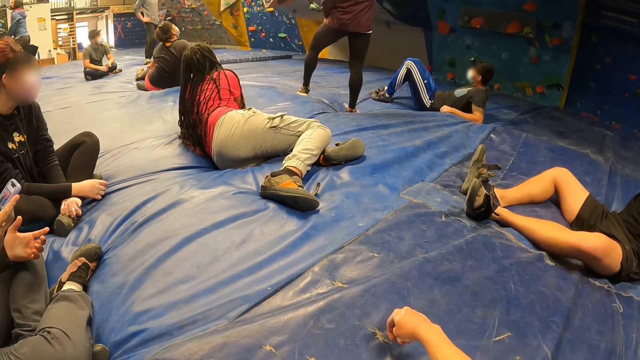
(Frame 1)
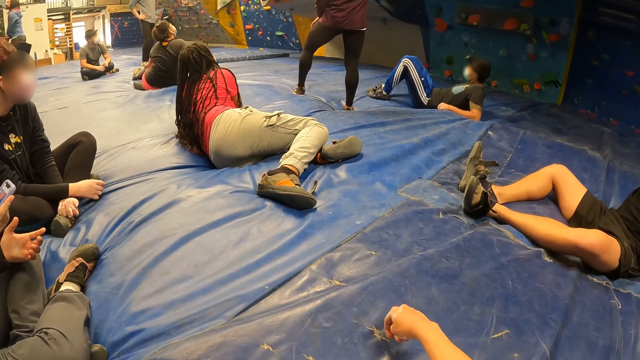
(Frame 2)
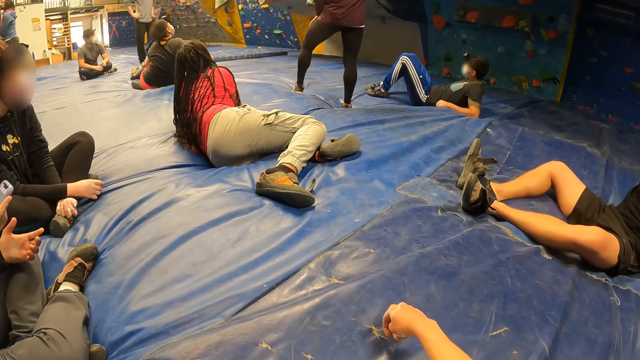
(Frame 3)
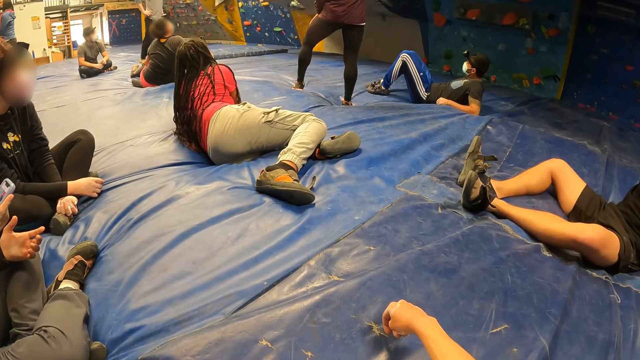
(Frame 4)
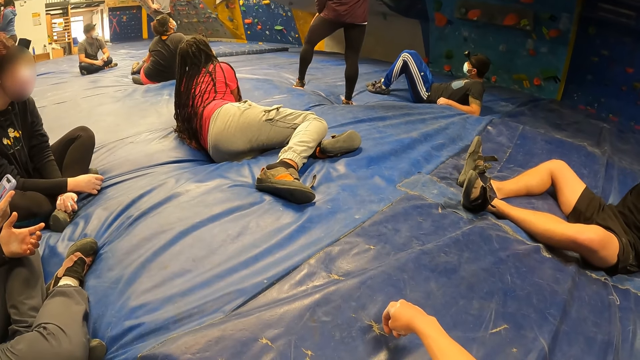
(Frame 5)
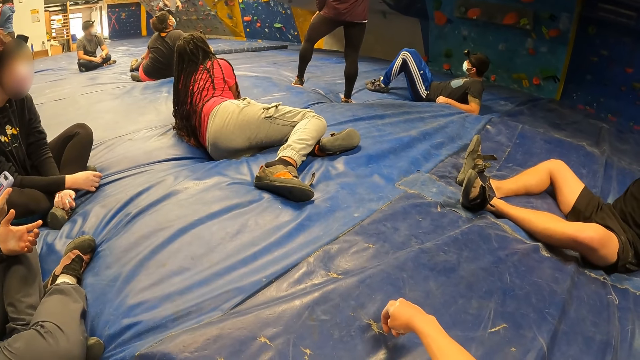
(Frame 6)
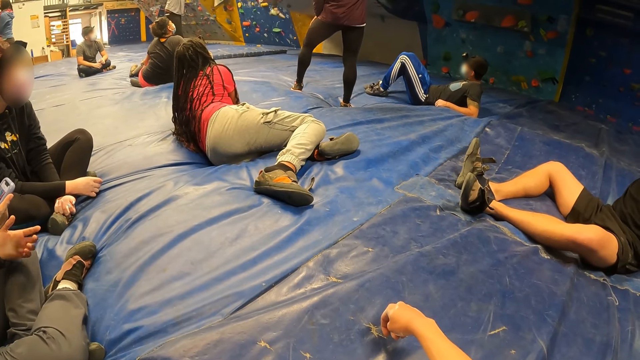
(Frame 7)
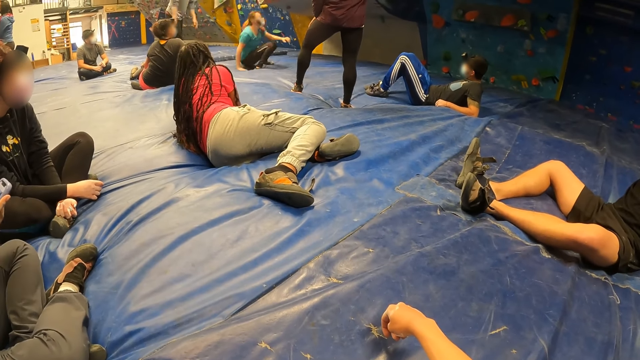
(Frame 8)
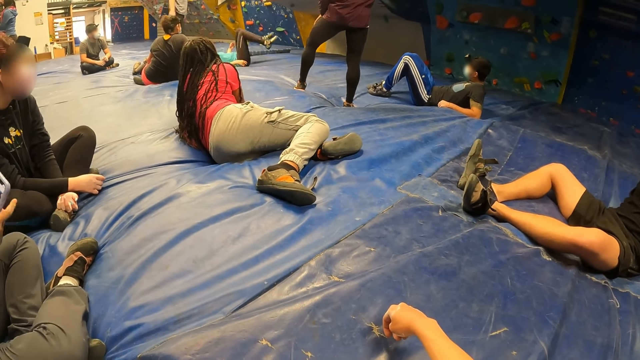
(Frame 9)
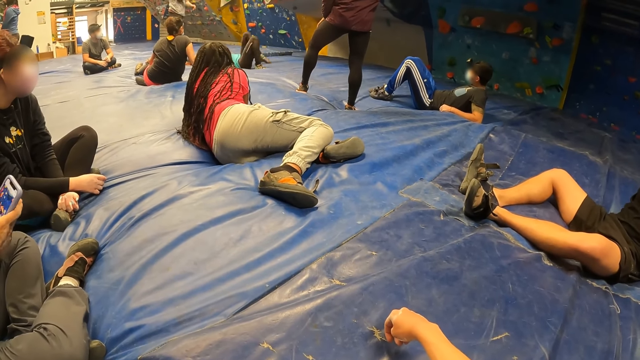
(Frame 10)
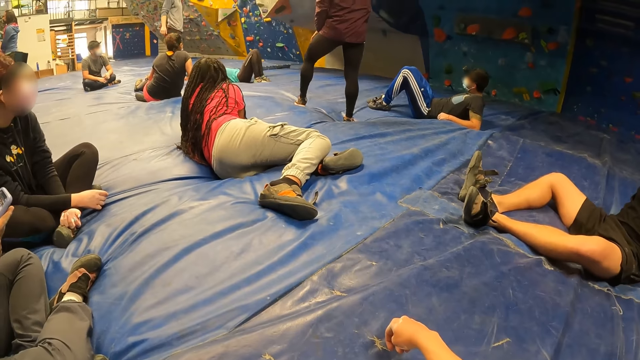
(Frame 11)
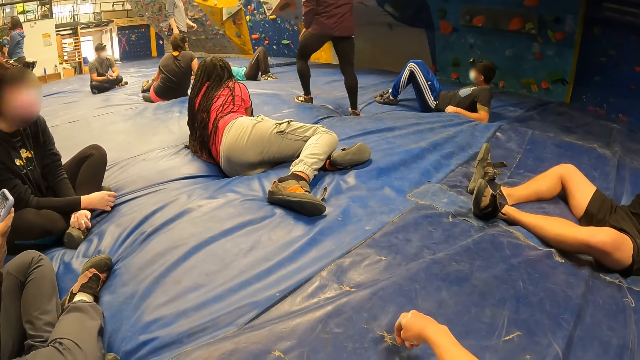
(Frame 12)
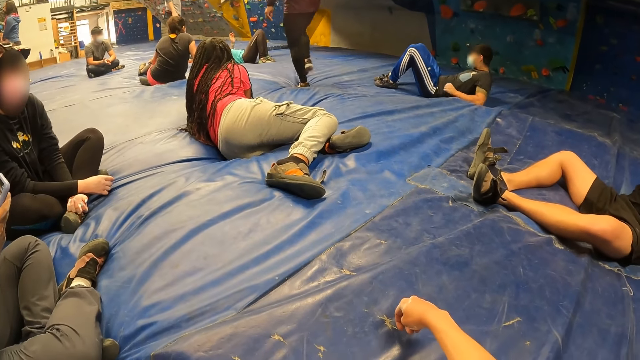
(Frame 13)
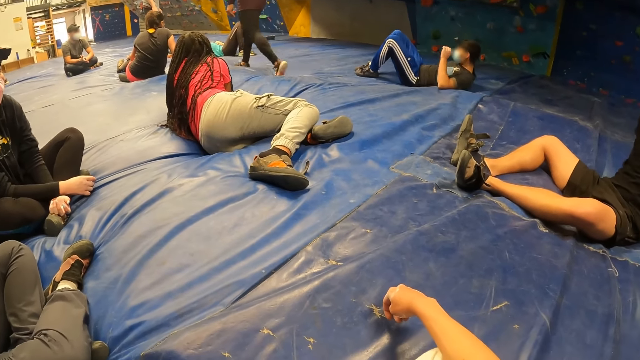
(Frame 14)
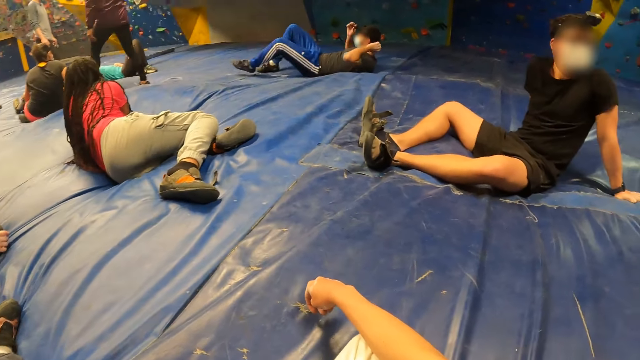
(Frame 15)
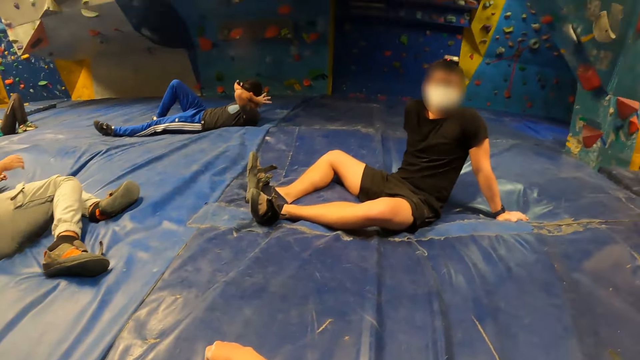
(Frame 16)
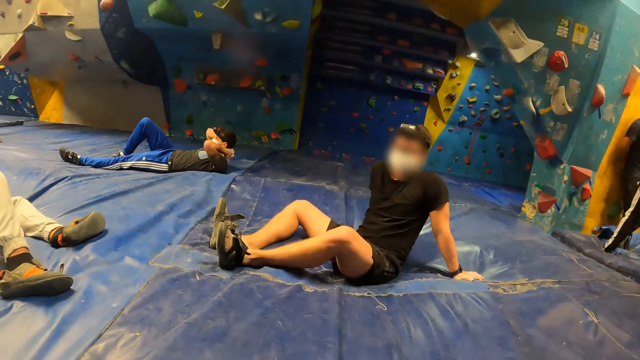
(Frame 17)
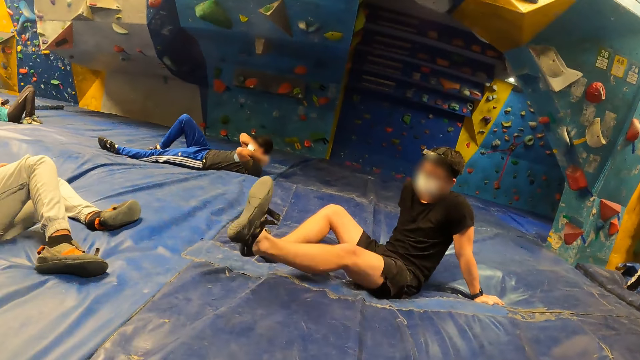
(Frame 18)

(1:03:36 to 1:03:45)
A woman falls down on the bouldering mat. The woman lays down. A man walks. Another man holds his head.

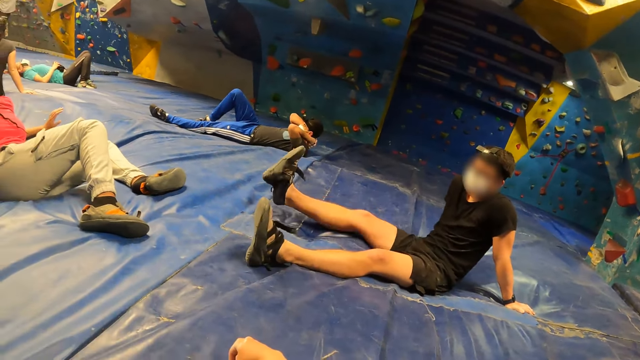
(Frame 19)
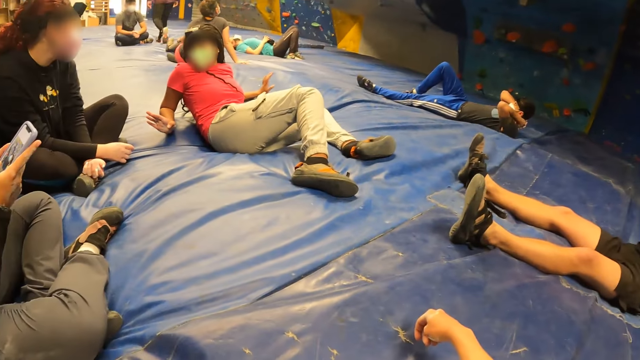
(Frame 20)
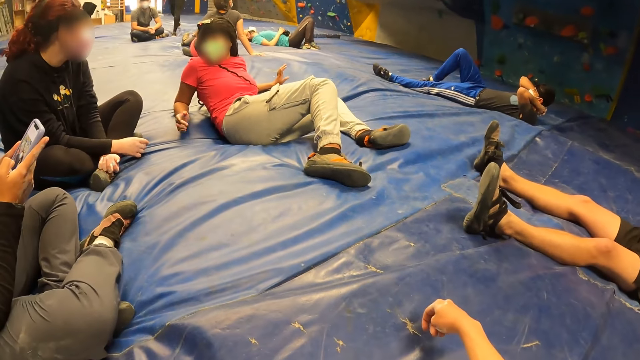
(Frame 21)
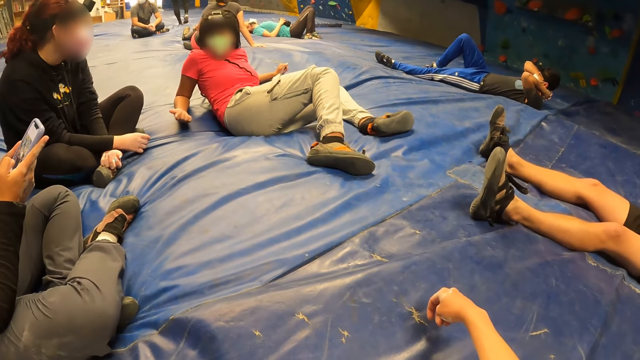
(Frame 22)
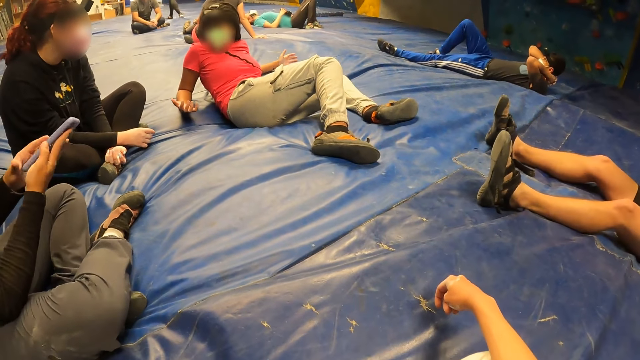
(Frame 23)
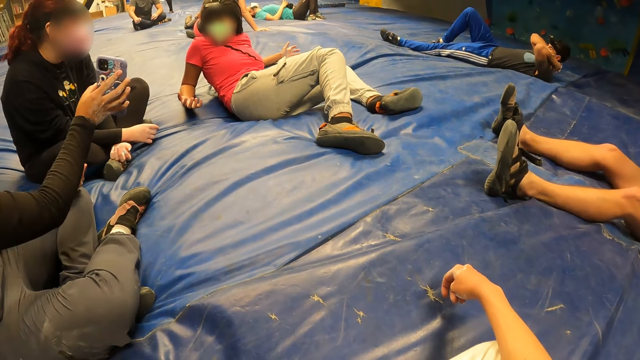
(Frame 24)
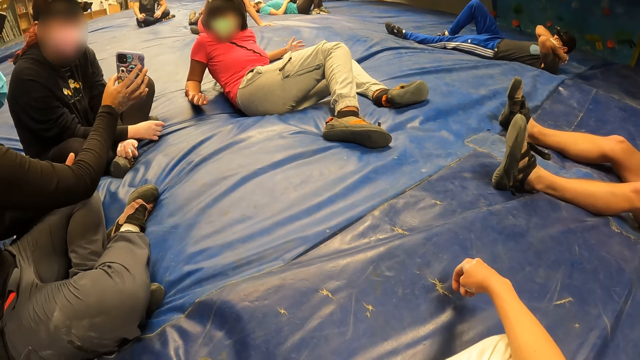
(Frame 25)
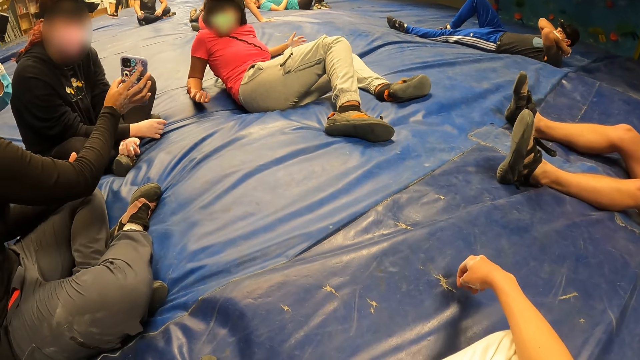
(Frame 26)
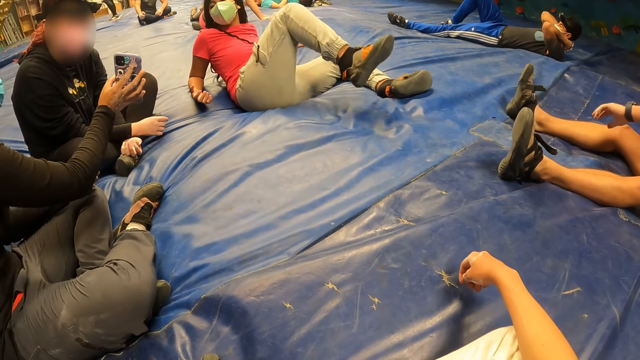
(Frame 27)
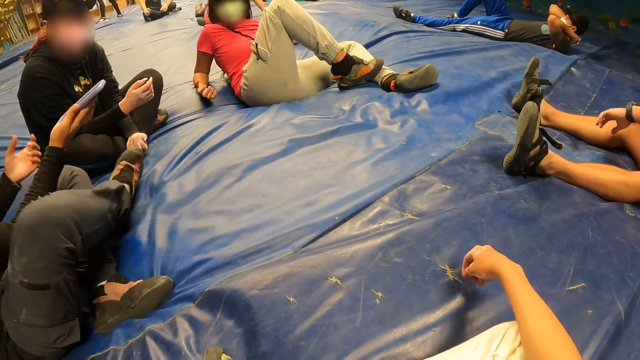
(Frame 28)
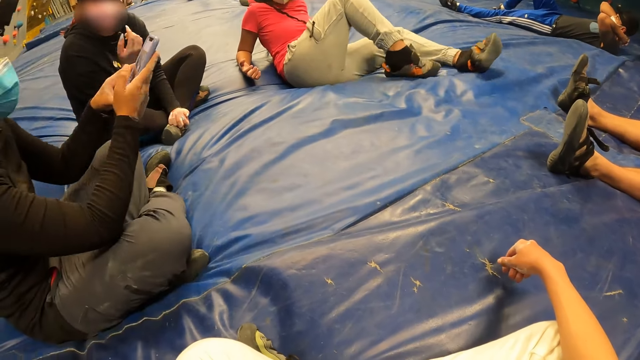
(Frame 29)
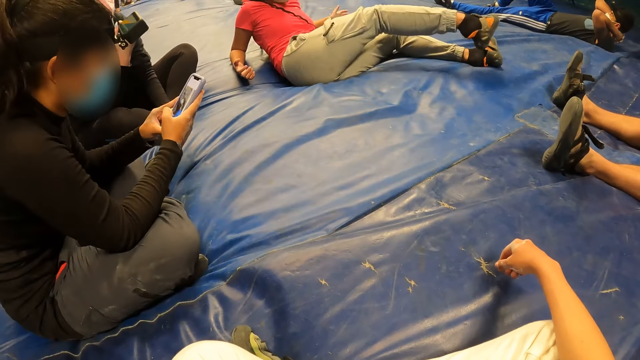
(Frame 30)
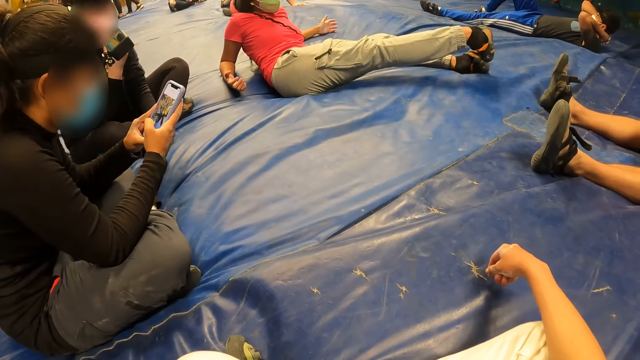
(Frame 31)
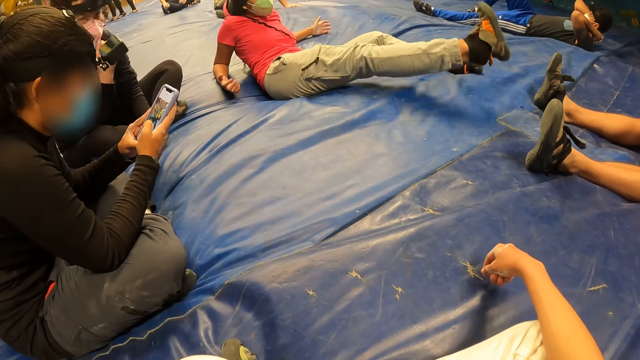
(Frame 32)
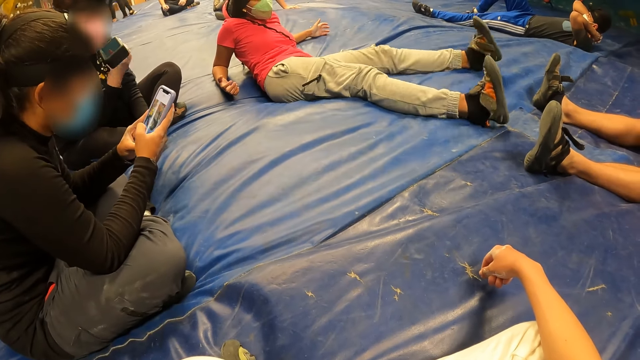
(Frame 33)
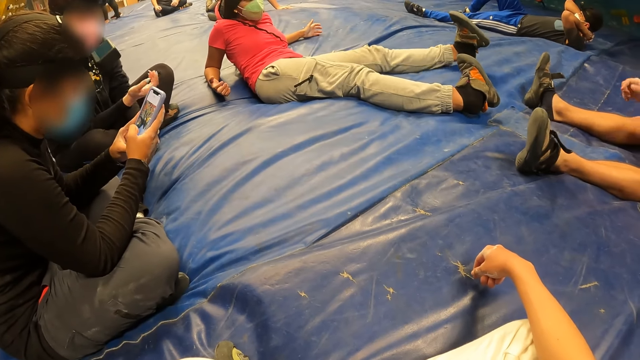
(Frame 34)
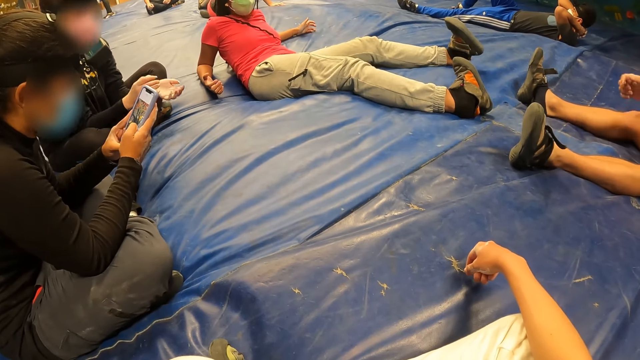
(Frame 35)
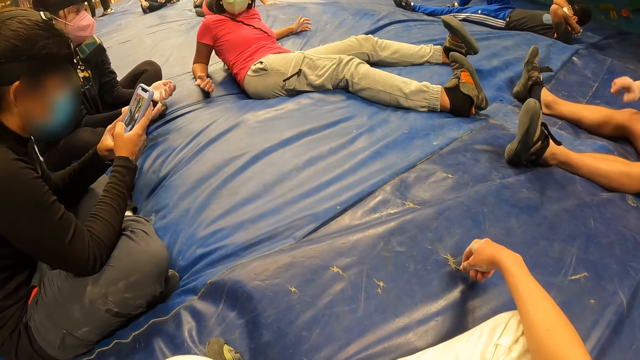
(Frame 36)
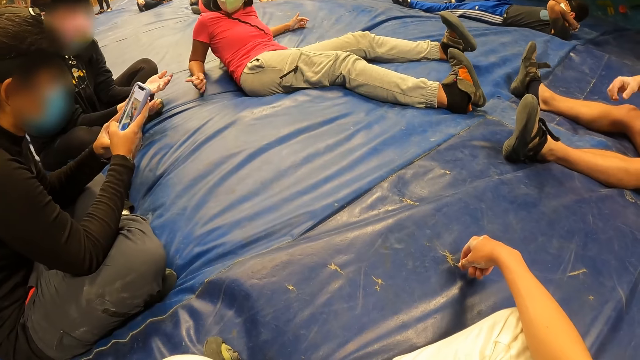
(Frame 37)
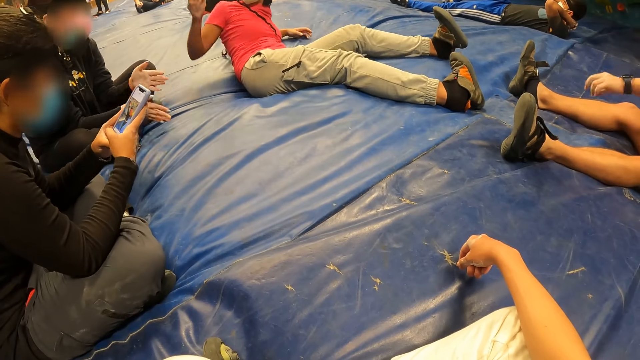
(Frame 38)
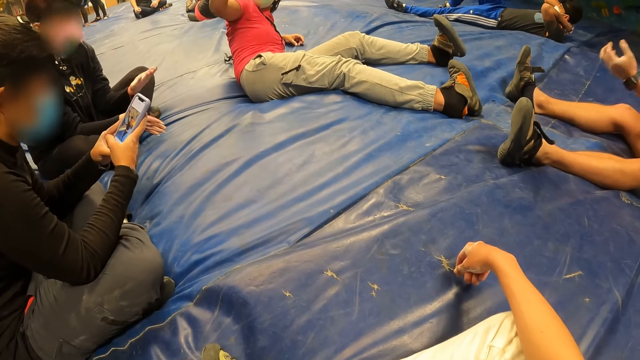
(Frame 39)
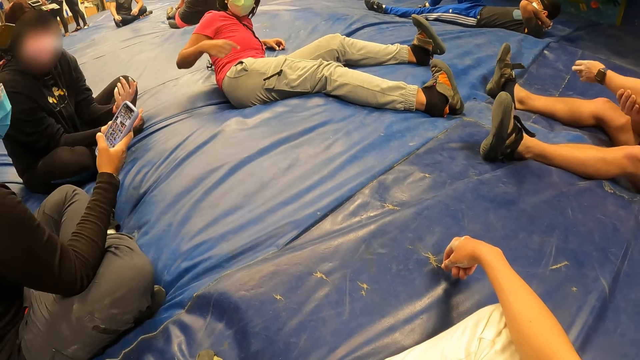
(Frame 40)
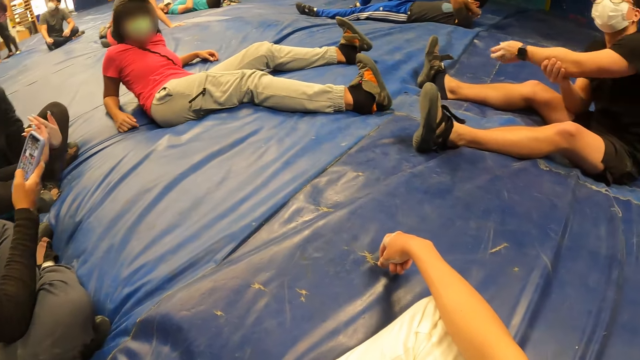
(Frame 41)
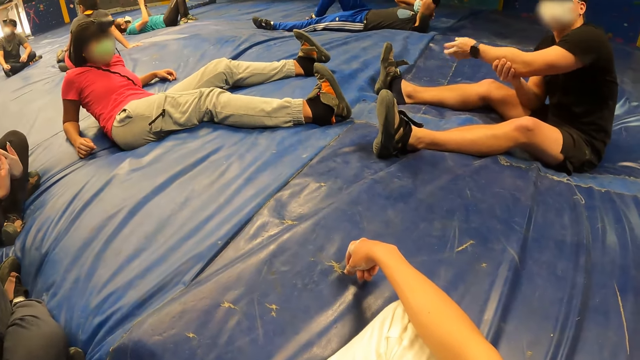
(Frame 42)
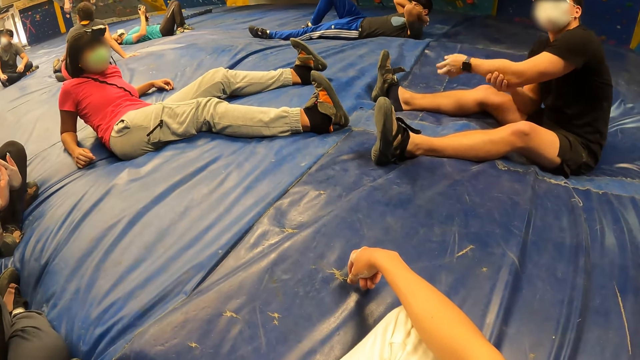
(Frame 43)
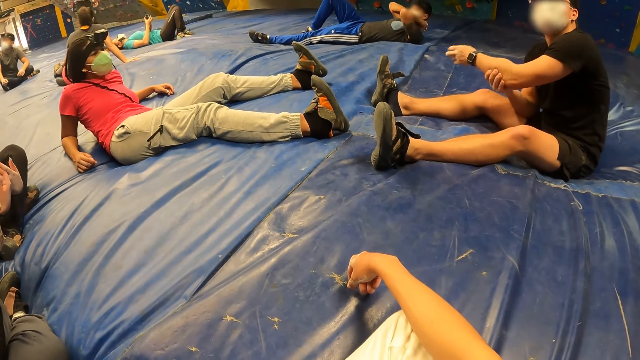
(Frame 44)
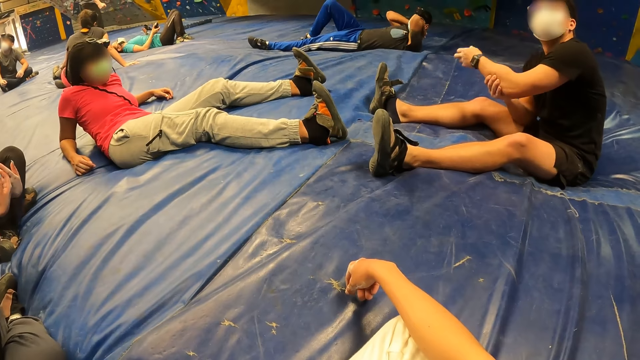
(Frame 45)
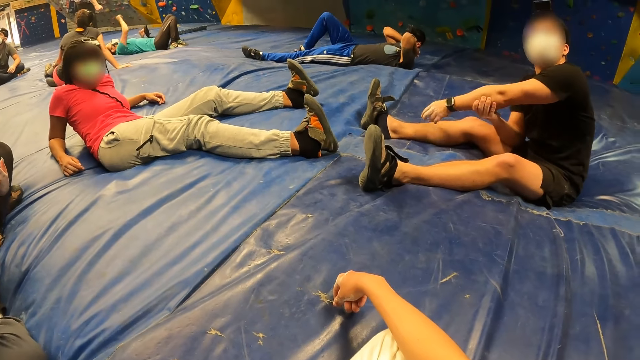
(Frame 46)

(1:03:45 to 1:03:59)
A man stretches his legs. A woman operates the phone with both hands. Another woman speaks. The first woman stretches the phone to a third woman with her right hand. She operates the phone with both hands. The second woman stretches her legs. The man sways his hand. A fourth woman wipes her hands. The man stretches his left hand with his right hand. The man sways his hand.
